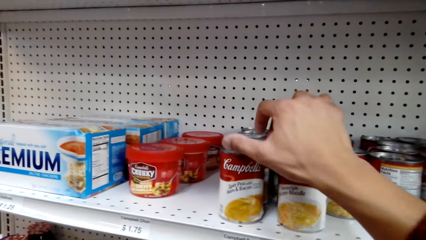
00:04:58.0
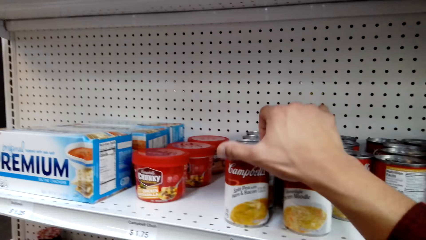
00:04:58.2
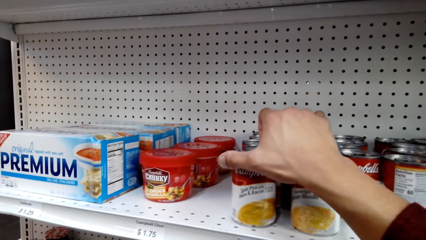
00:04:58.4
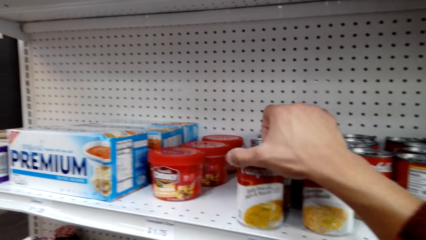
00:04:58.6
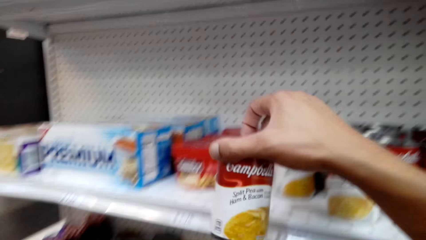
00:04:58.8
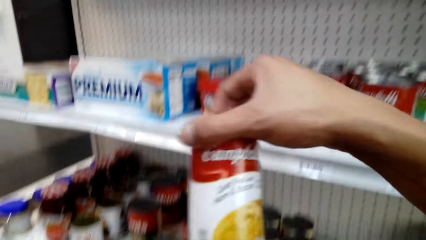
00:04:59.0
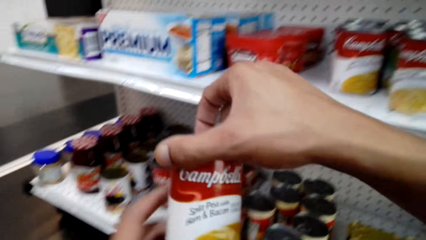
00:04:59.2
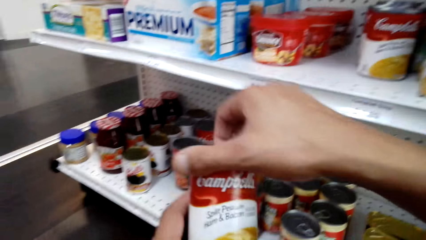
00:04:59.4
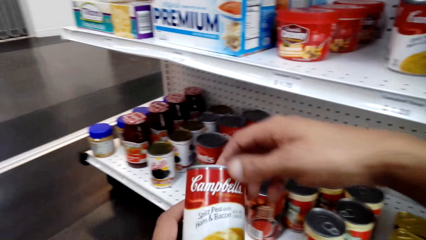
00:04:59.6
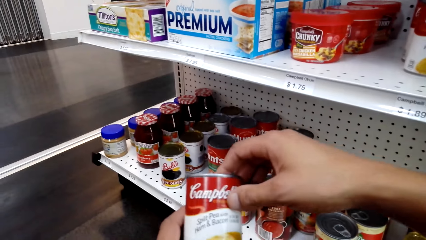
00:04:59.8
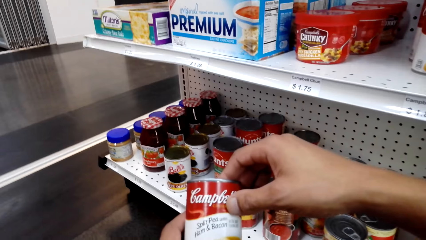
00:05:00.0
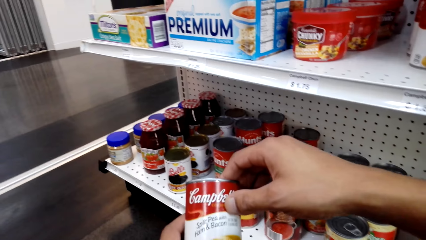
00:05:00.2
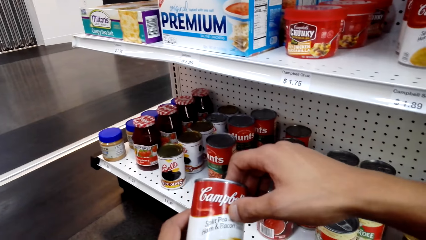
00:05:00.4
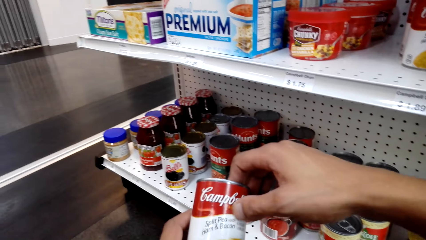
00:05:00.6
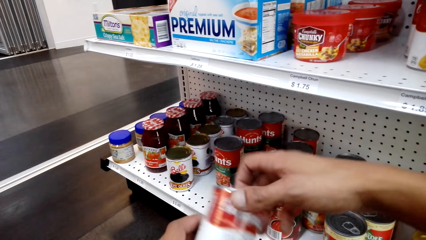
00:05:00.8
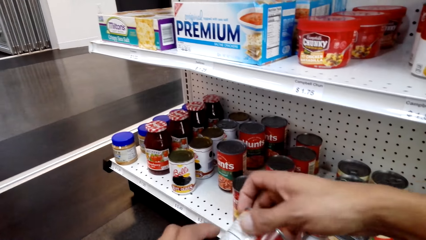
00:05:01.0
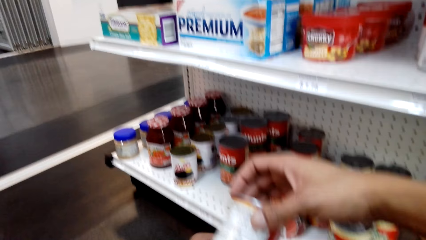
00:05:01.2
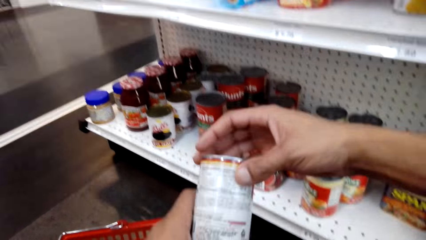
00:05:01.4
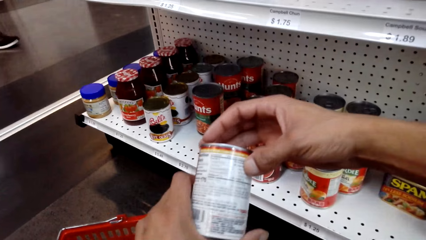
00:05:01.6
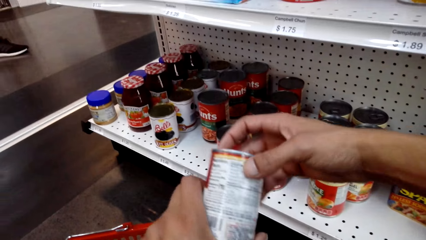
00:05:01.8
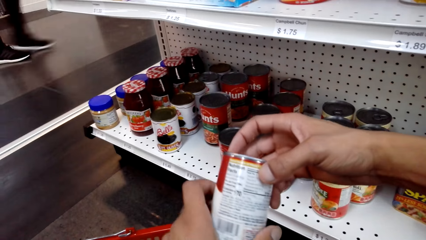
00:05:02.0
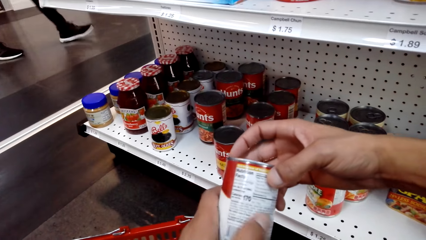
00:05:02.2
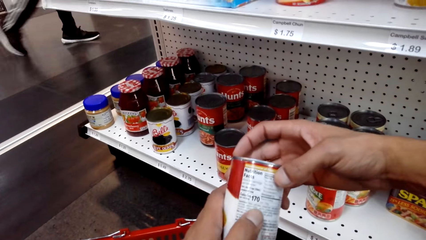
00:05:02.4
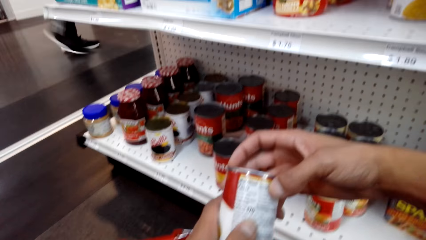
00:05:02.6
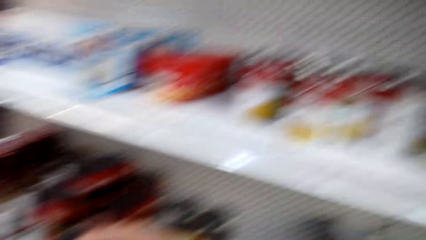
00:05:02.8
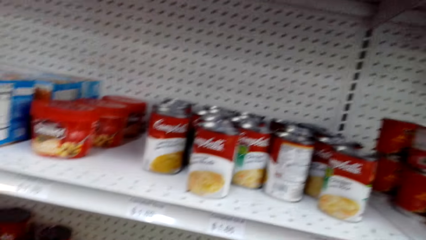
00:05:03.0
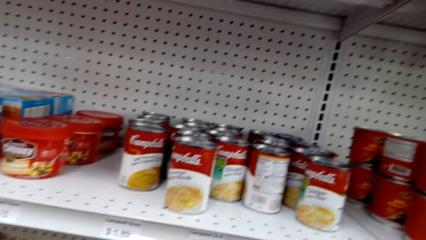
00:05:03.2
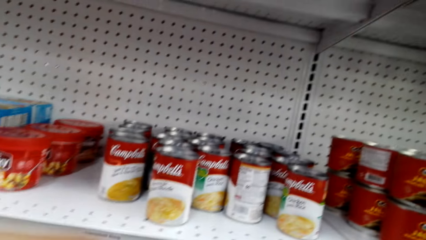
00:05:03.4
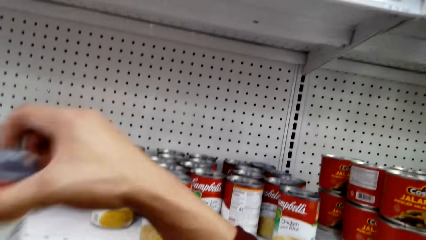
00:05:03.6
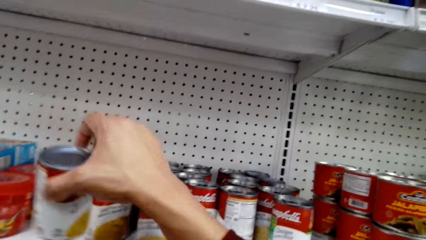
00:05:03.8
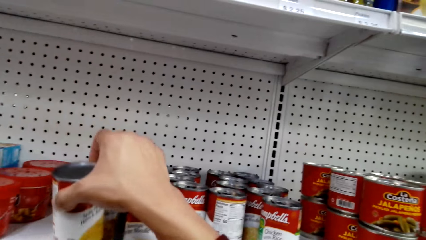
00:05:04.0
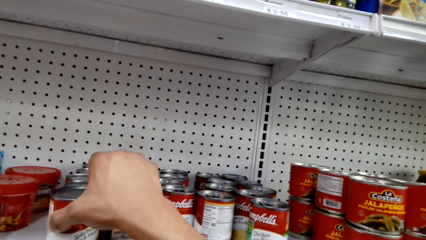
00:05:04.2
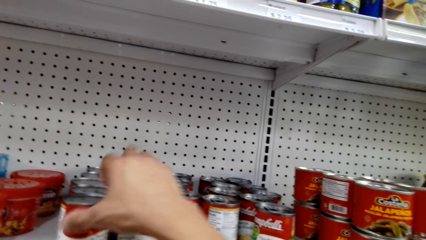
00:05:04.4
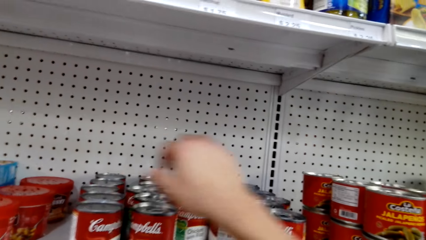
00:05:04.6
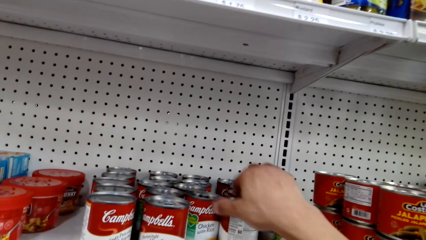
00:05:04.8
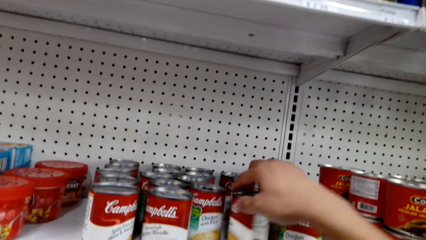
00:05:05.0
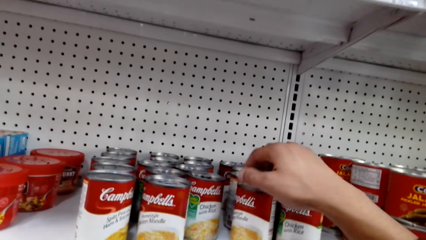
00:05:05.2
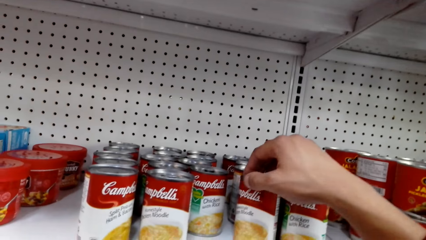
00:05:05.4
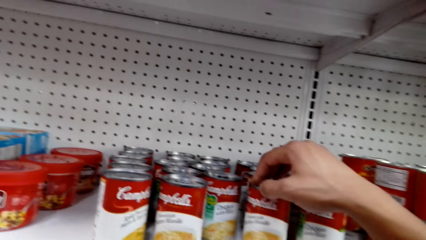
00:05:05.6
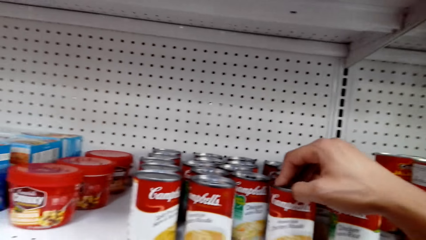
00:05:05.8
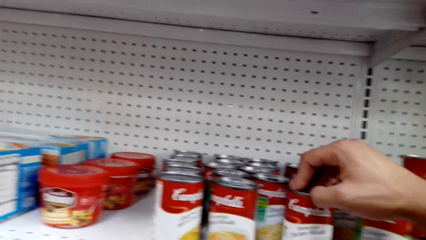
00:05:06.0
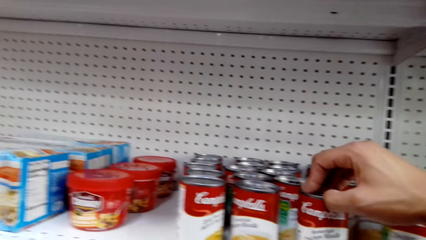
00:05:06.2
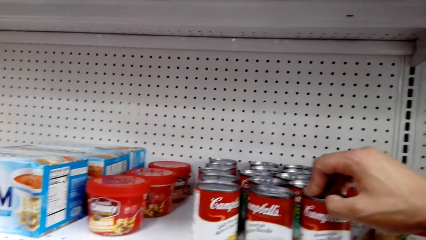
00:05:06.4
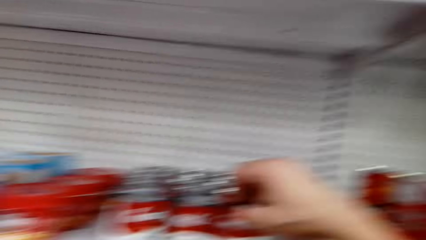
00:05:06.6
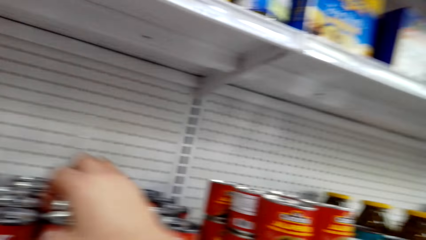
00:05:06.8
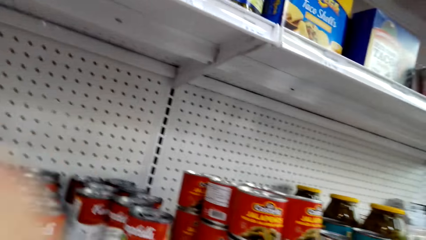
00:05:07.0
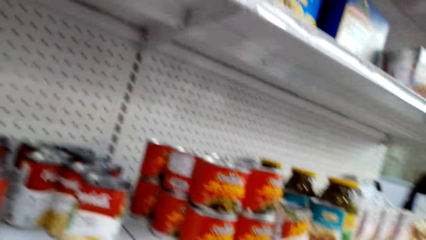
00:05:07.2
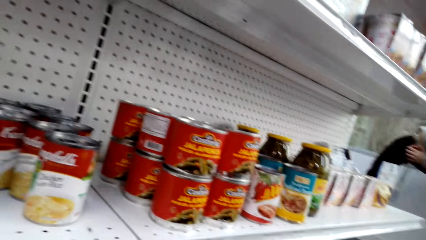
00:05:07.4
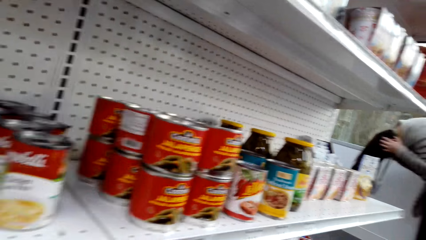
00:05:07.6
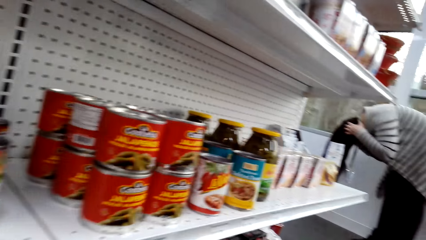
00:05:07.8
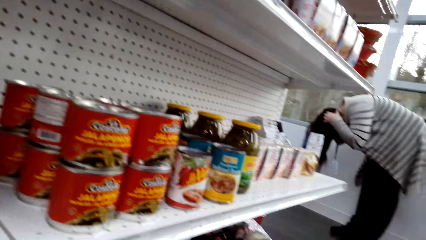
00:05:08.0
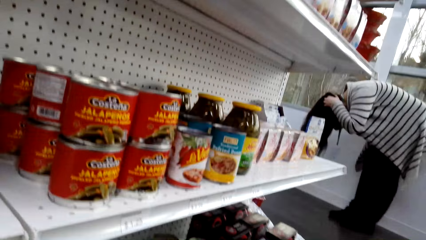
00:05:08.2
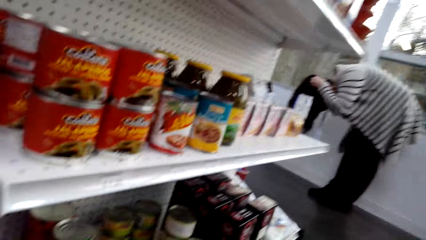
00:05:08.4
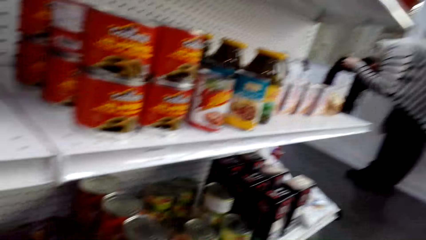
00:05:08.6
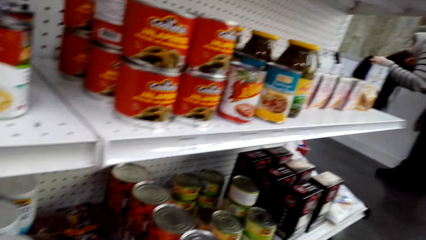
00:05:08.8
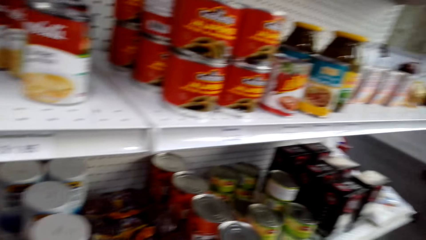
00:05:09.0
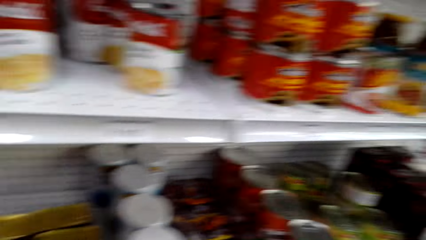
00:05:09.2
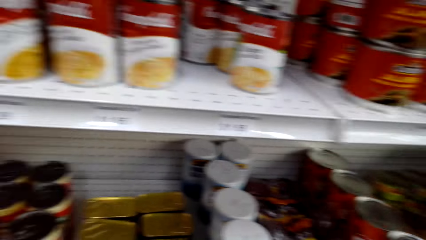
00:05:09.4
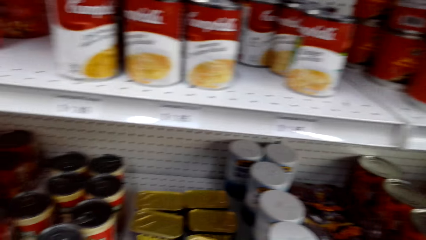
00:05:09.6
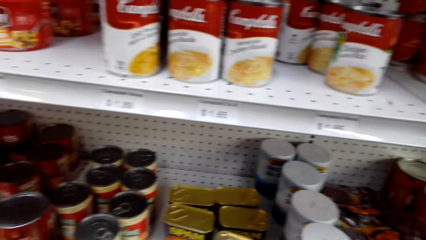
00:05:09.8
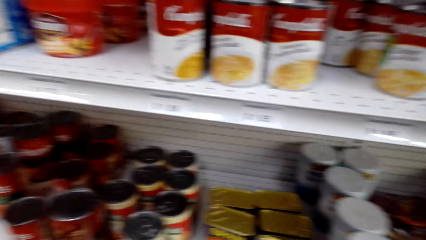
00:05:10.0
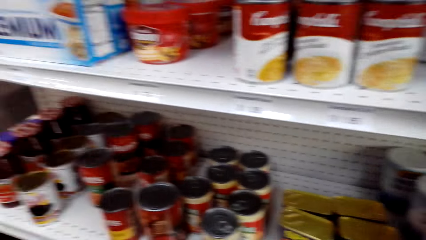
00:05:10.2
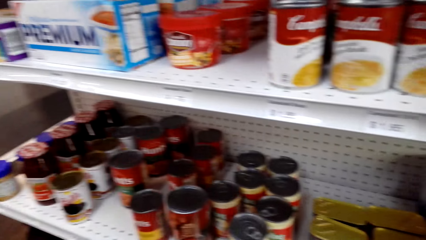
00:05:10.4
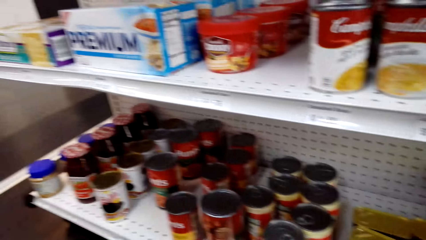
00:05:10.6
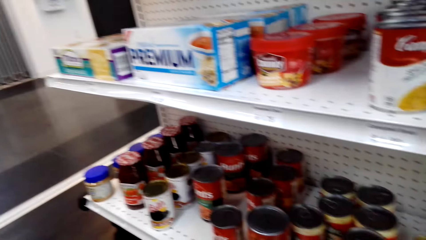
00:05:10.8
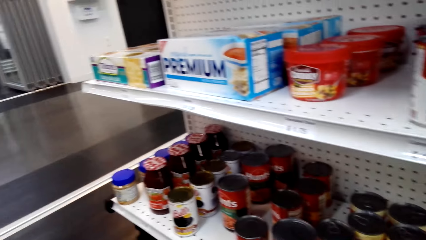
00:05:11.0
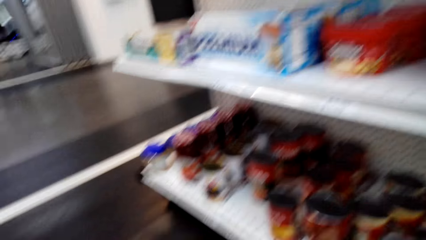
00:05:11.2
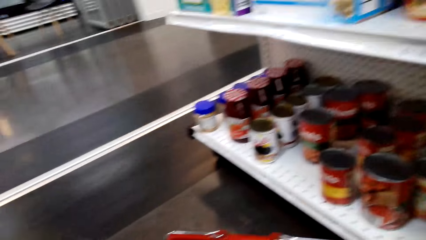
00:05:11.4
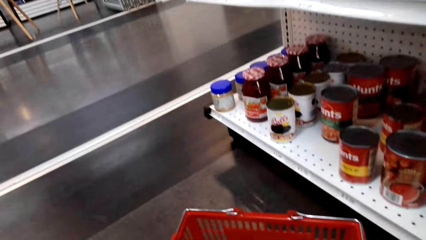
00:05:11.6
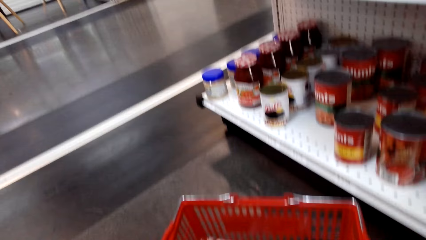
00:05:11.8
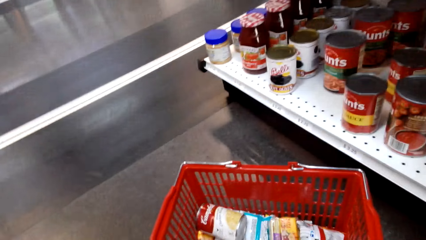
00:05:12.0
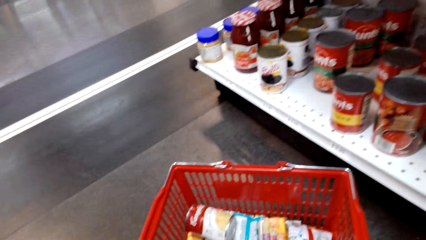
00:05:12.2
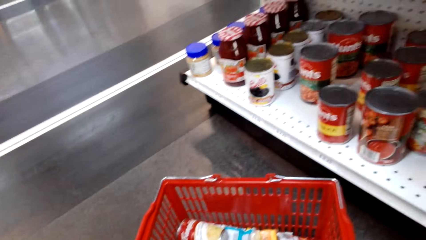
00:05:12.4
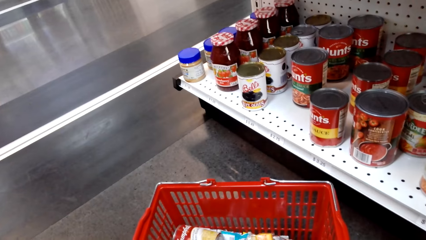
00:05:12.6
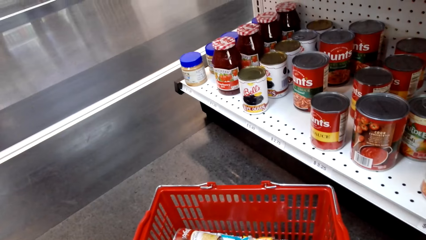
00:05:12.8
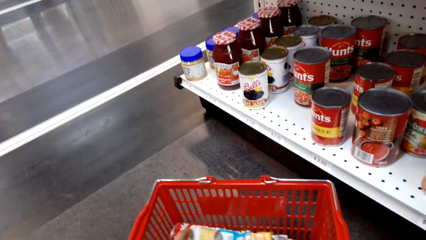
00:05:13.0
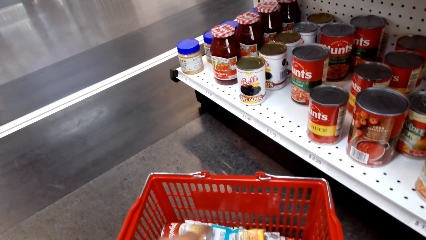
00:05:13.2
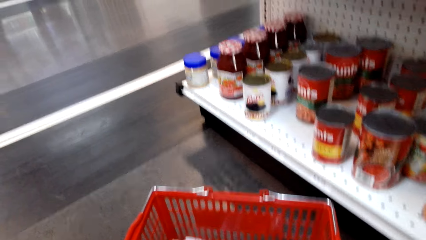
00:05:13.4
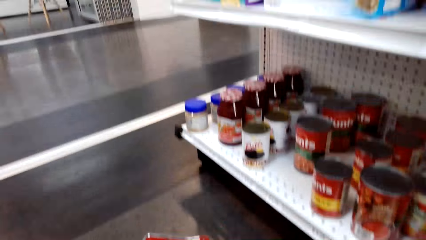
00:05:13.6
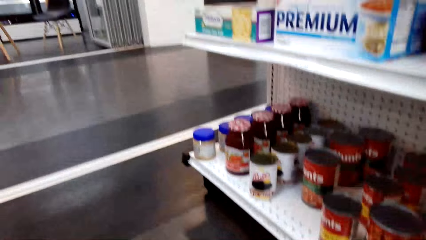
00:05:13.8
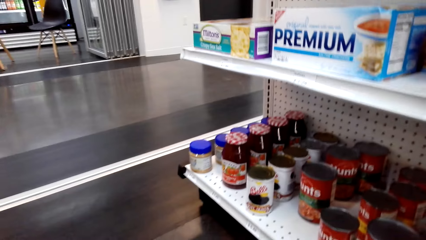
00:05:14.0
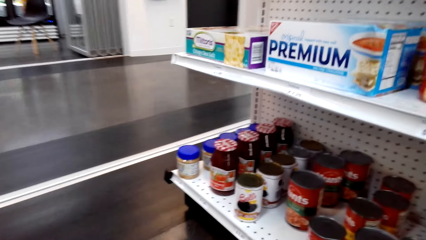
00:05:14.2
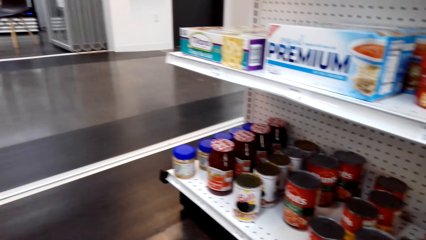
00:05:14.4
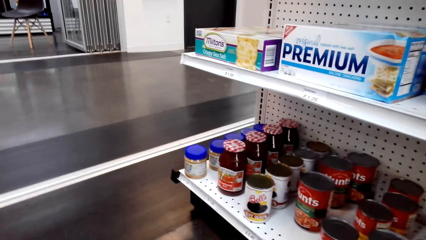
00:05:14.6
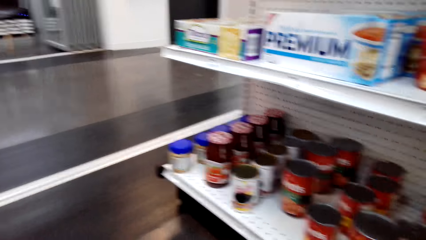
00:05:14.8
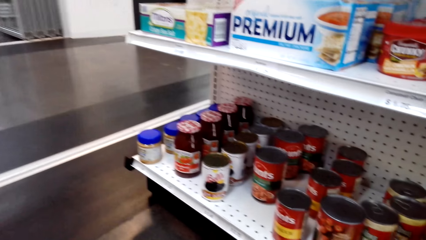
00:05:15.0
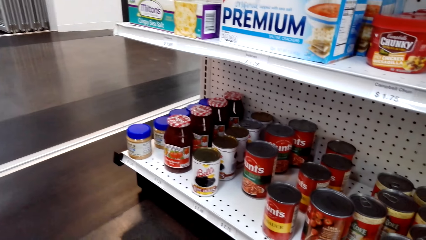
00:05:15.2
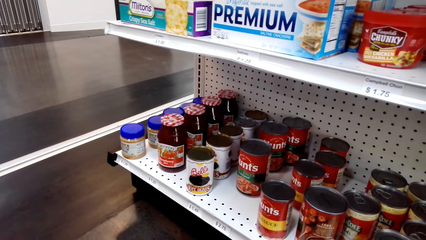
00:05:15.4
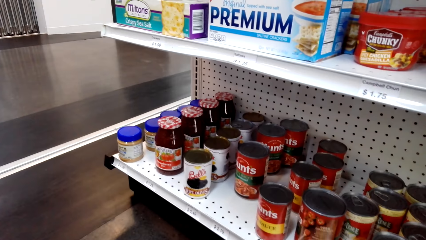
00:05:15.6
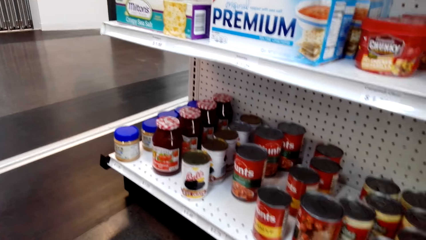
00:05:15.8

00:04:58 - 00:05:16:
The camera wearer removes another can from the rack. They inspect the can. They place the can on the rack. They rotate the can. They look at the can on the shelf. They inspect the rack. They look around. They count the items in the shopping basket.
